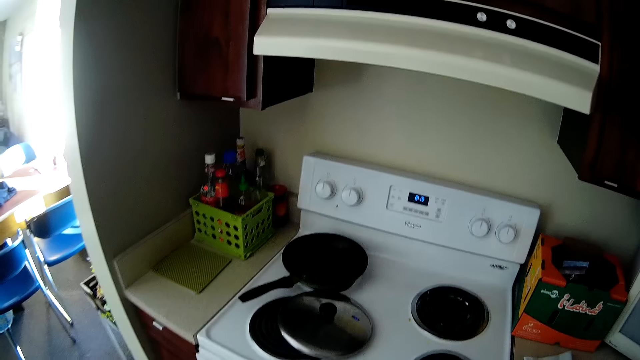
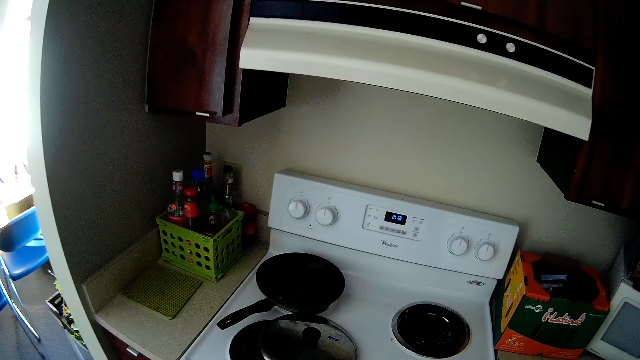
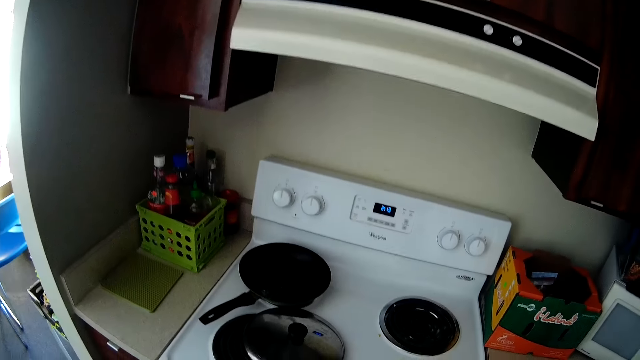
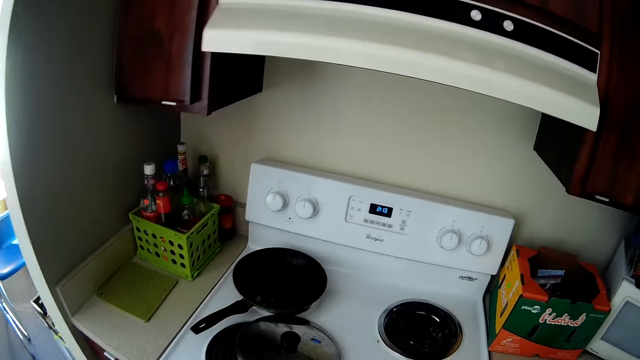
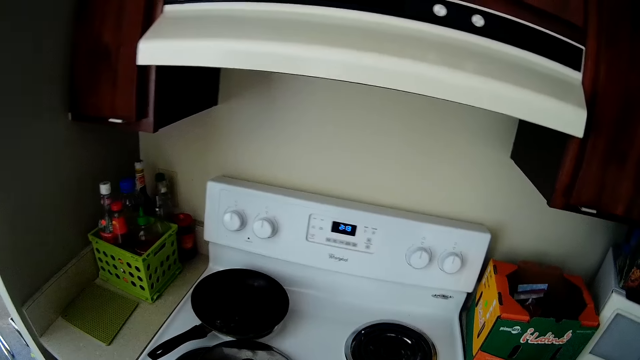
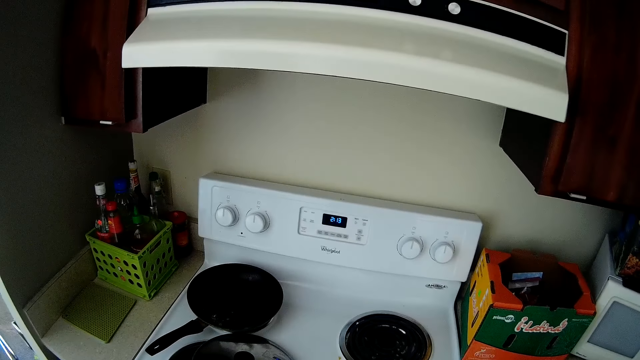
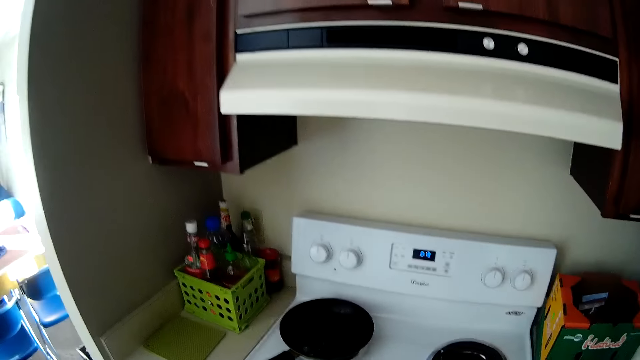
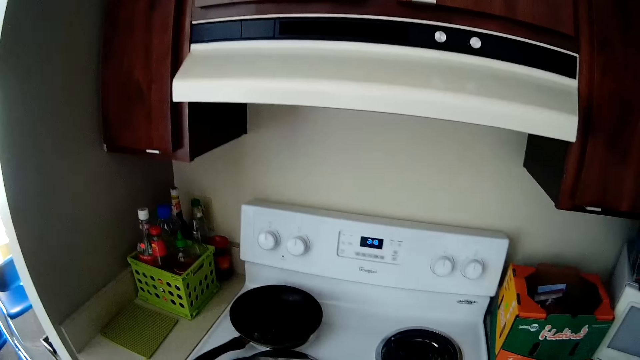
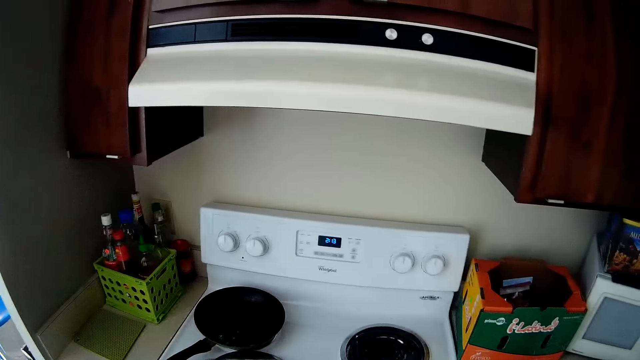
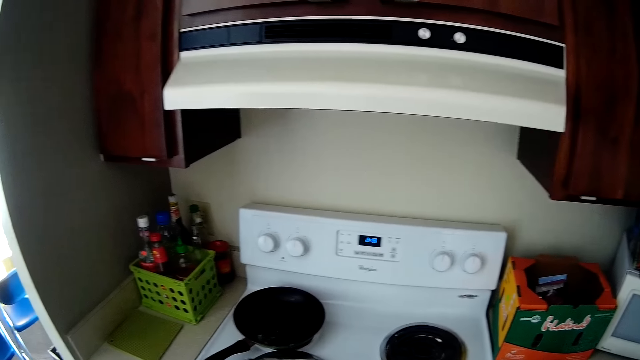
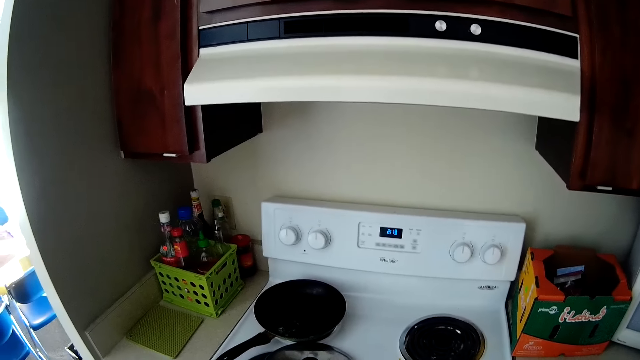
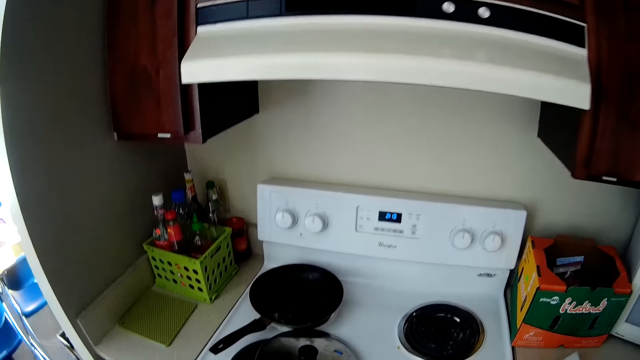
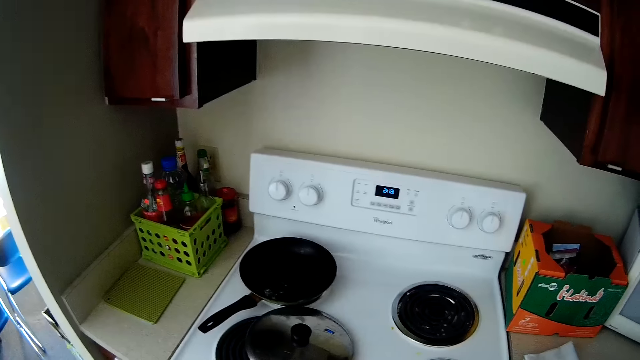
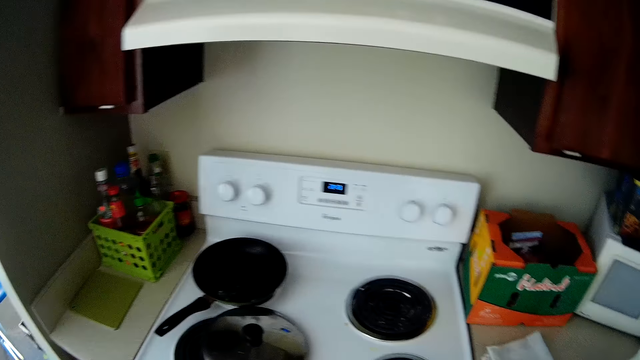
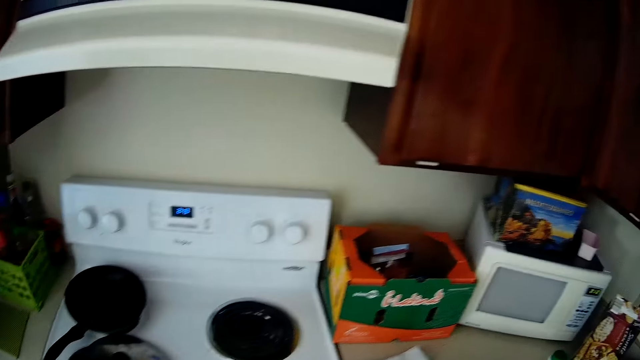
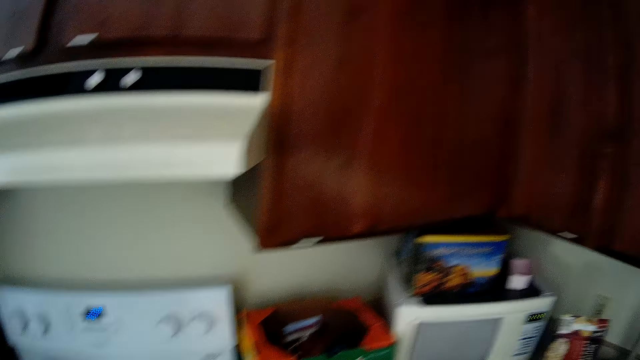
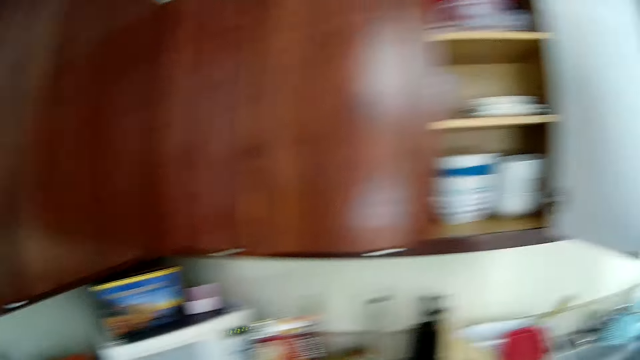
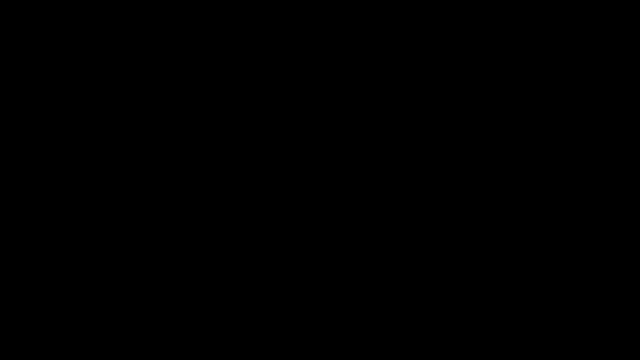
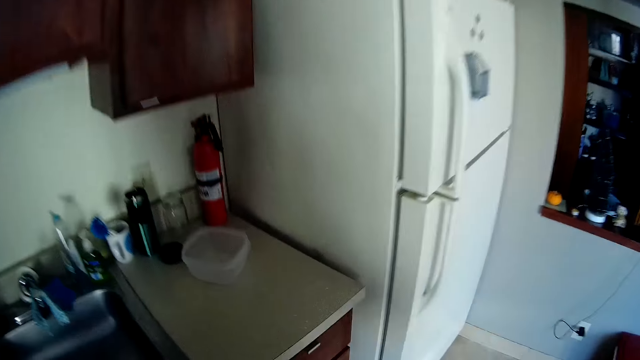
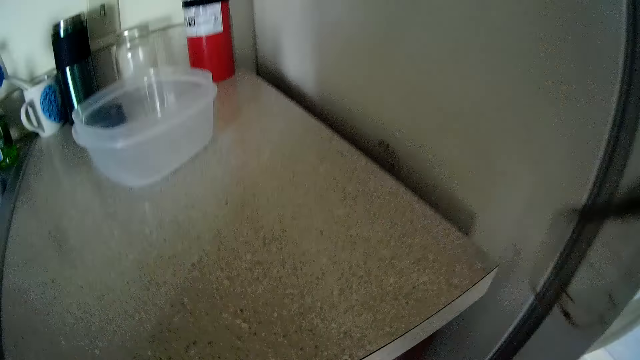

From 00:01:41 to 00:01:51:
The camera wearer is on the cooker.

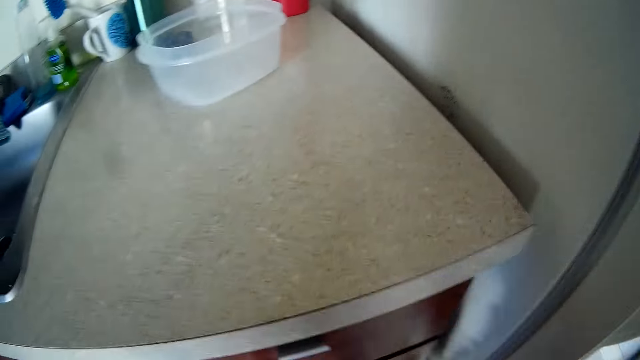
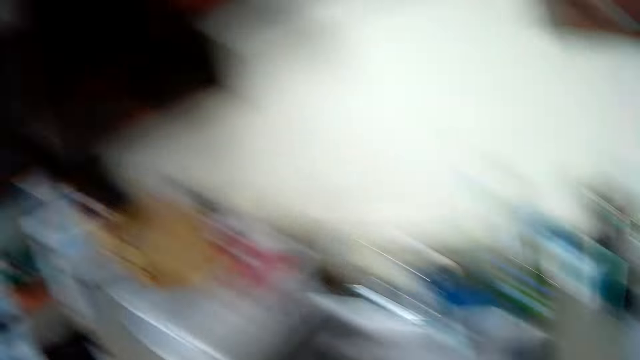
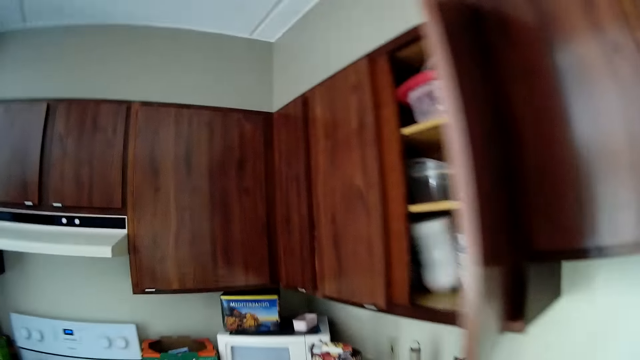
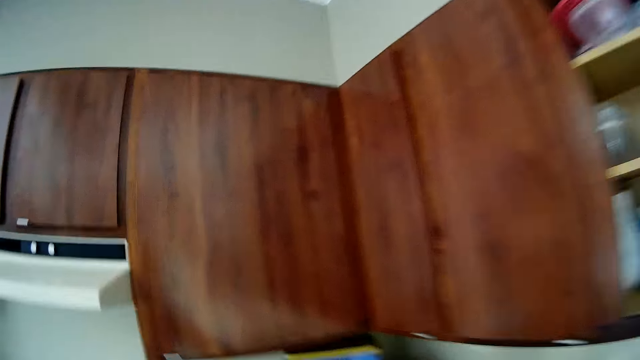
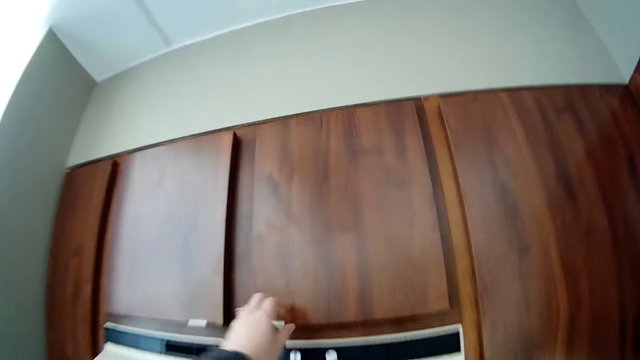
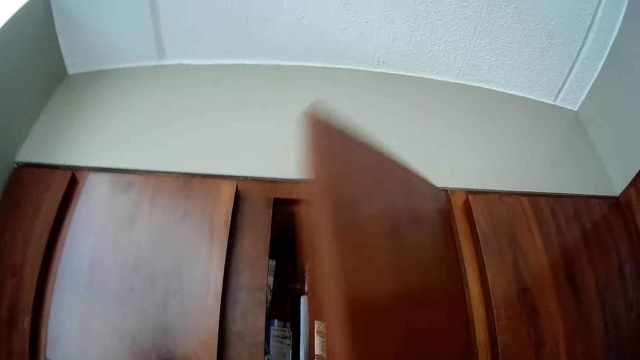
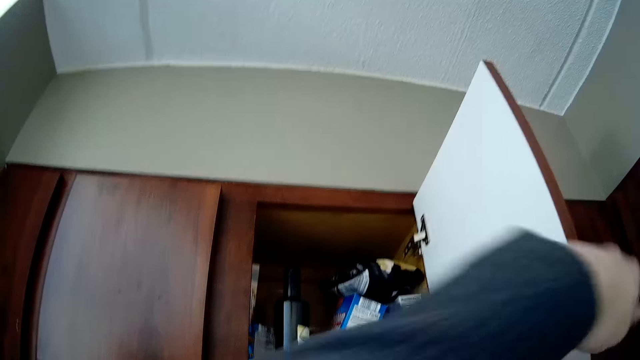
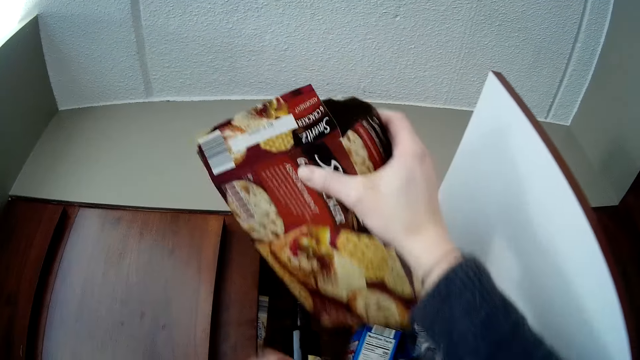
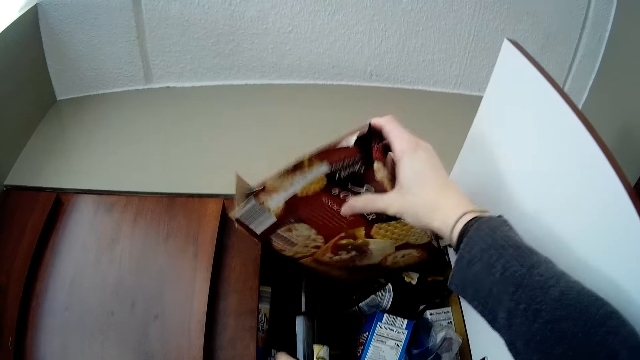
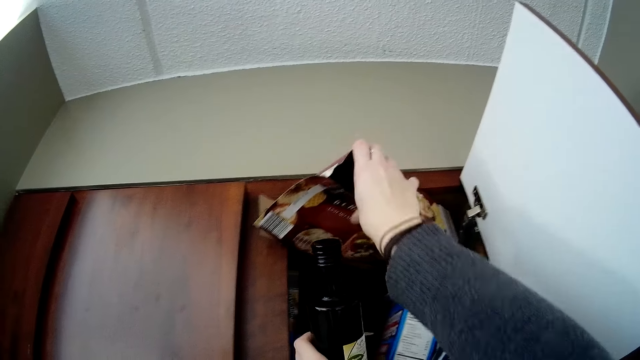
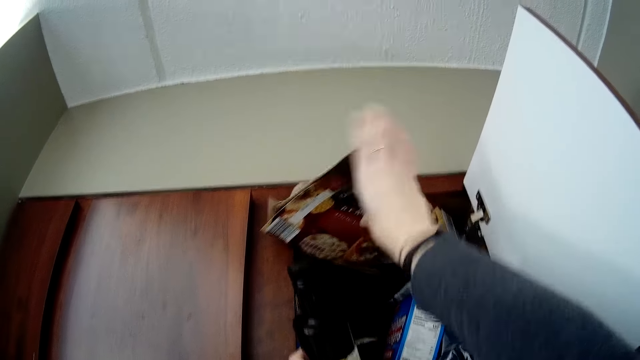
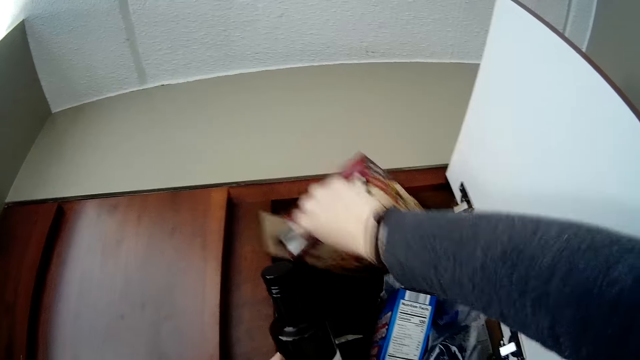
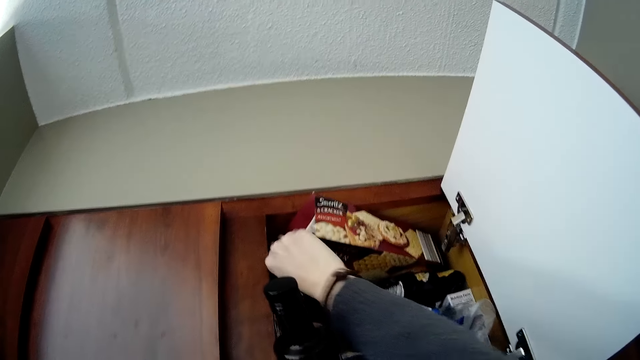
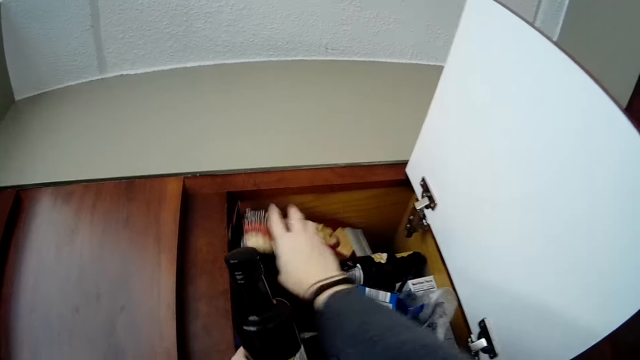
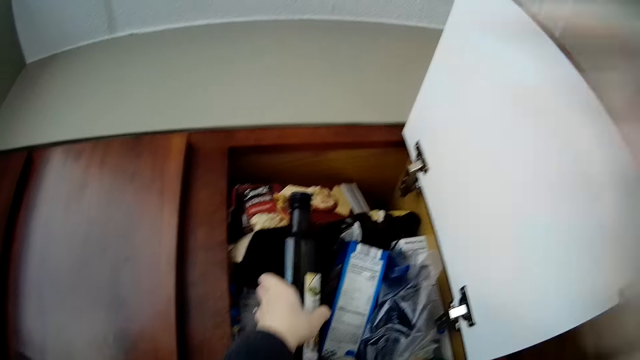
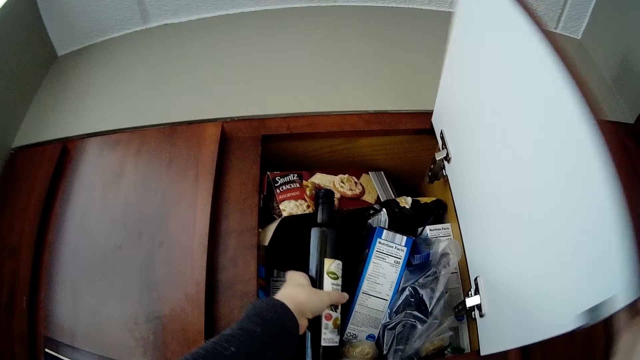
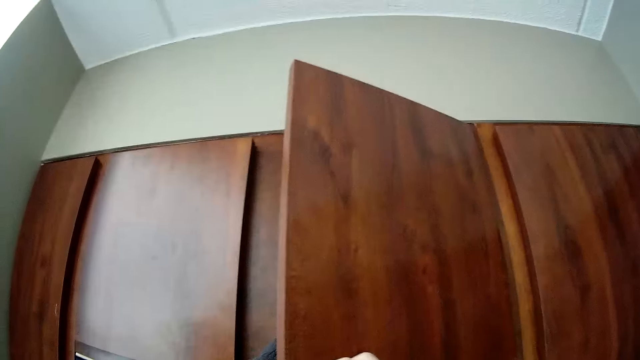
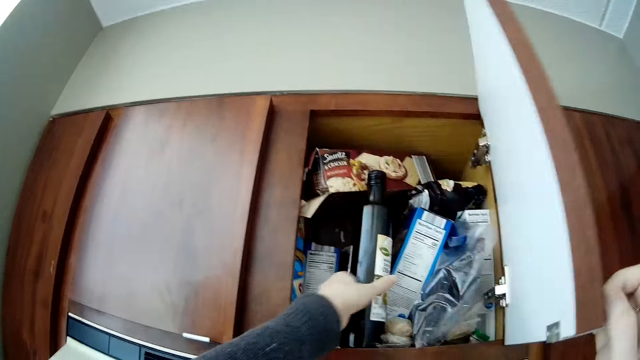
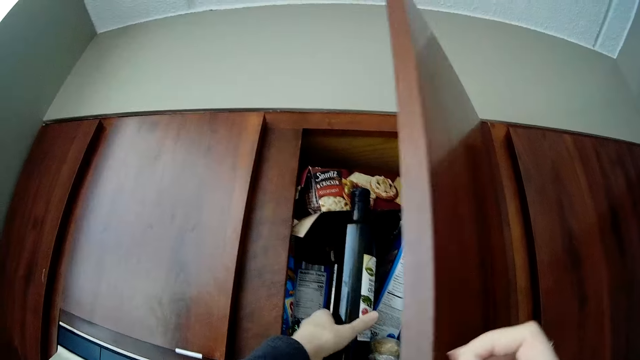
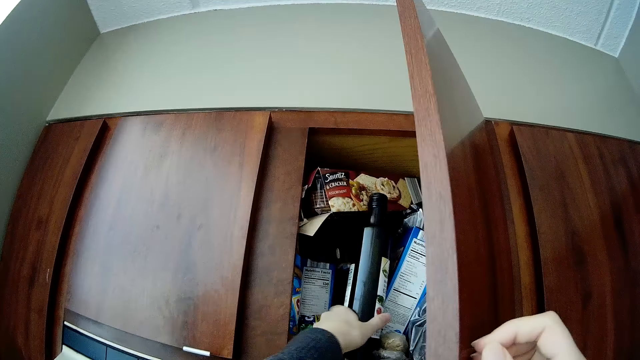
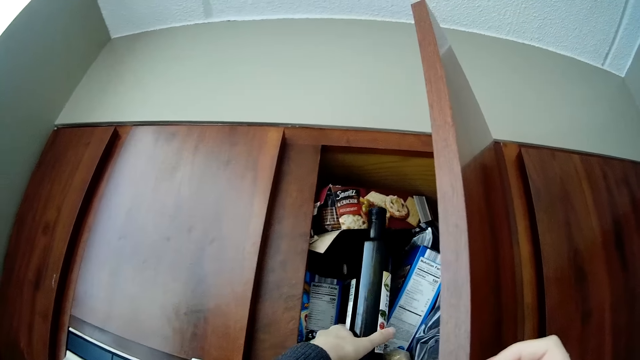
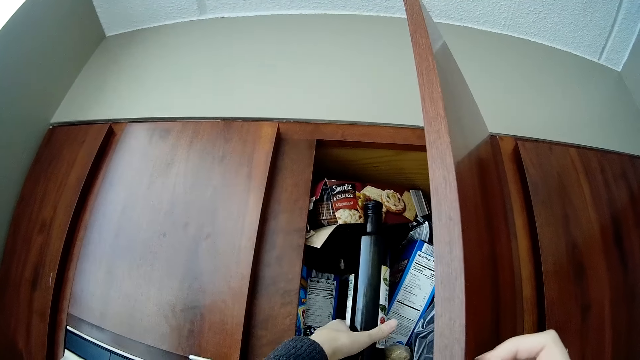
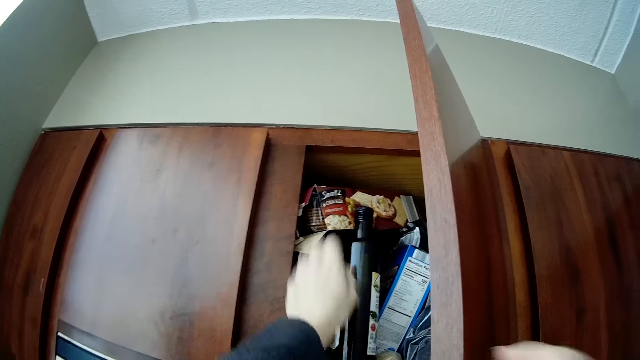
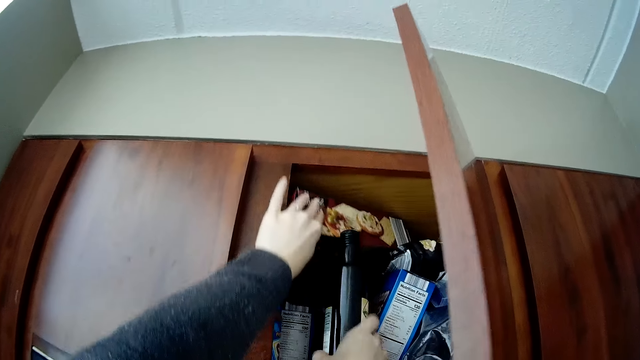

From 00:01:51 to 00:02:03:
The camera wearer is opening the kitchen cupboard or drawer. They are returning the cereal box on the cupboard. They close the drawer. They fix the bottle in the drawer.
